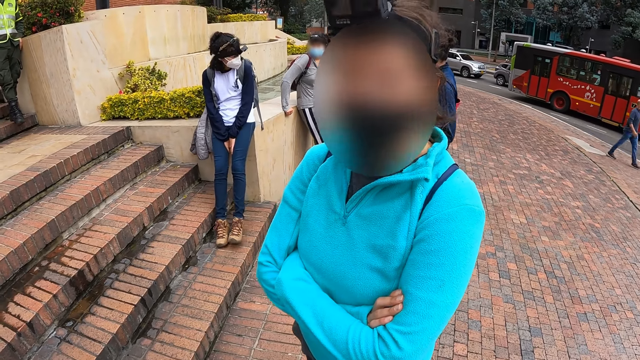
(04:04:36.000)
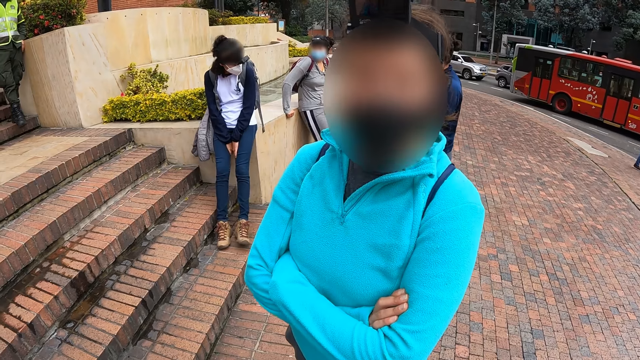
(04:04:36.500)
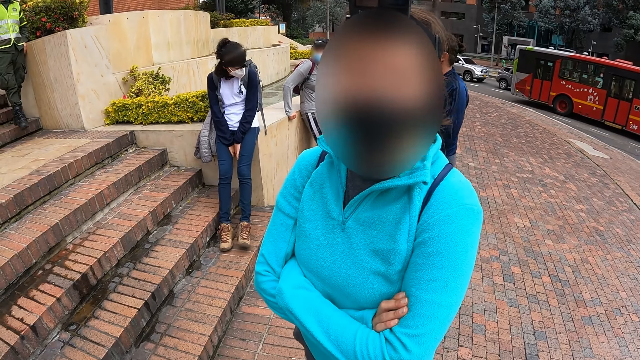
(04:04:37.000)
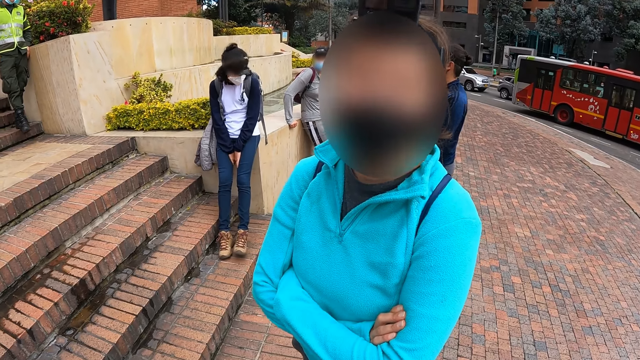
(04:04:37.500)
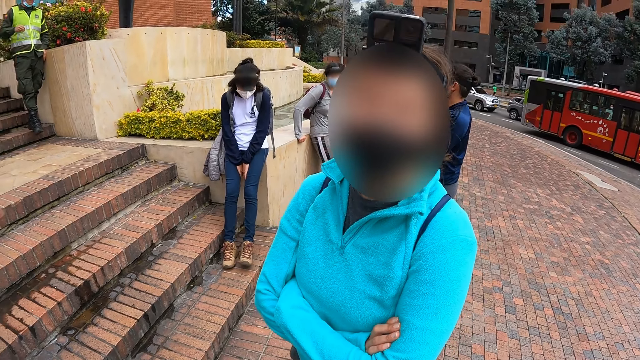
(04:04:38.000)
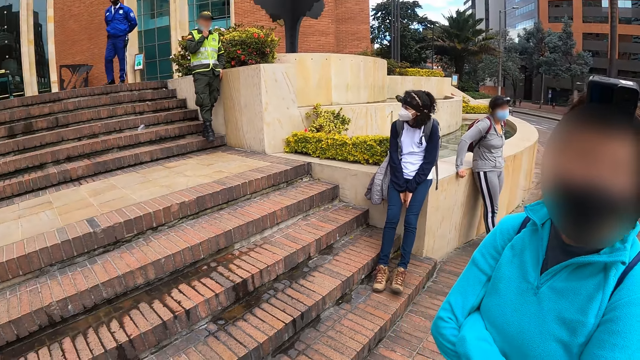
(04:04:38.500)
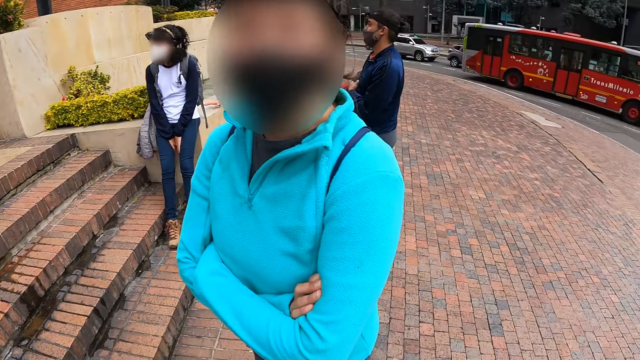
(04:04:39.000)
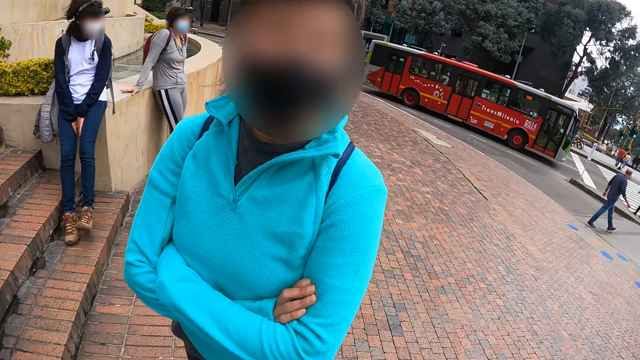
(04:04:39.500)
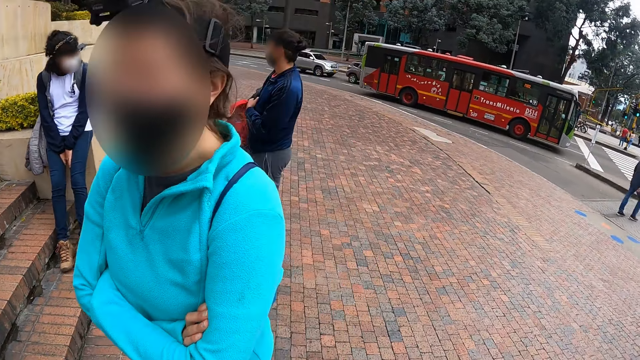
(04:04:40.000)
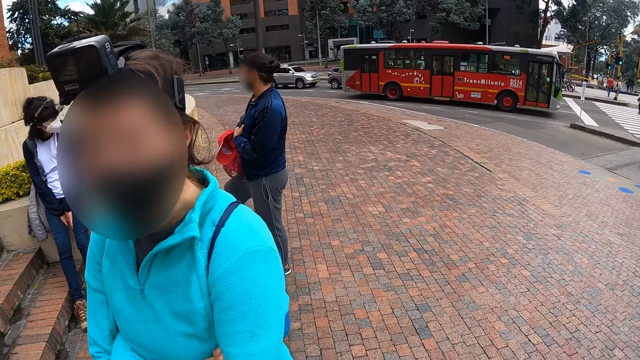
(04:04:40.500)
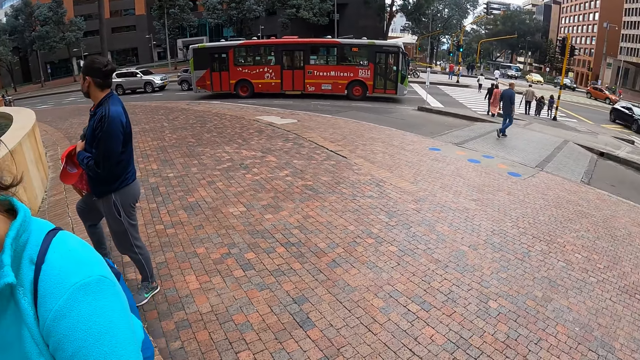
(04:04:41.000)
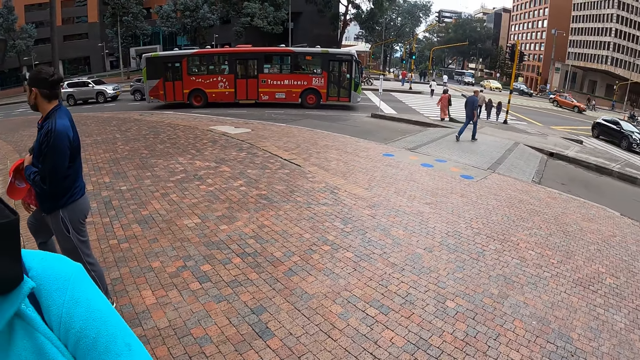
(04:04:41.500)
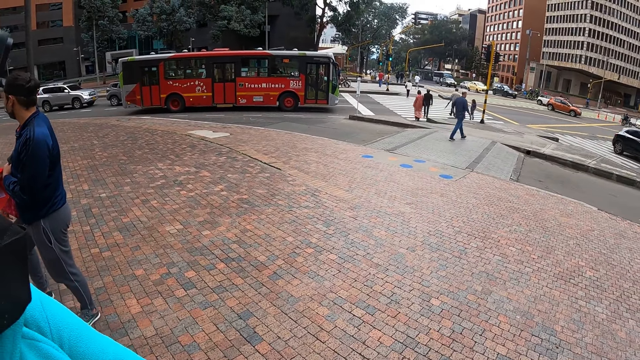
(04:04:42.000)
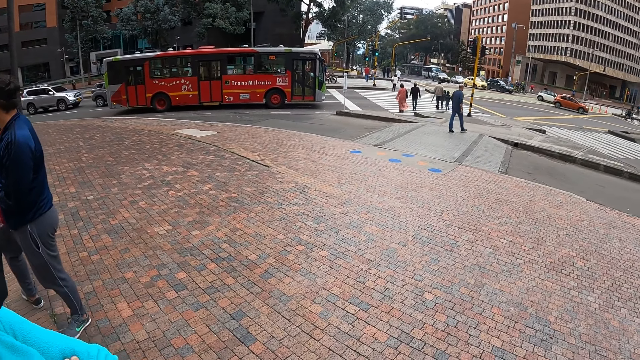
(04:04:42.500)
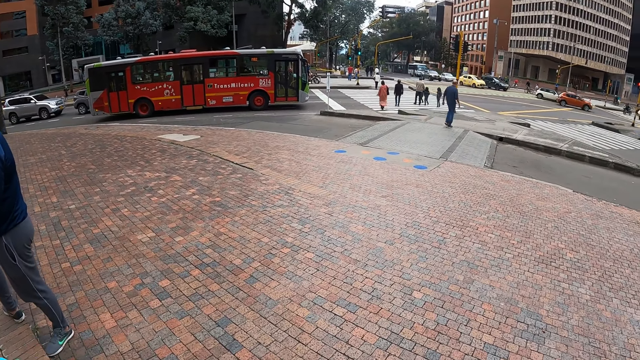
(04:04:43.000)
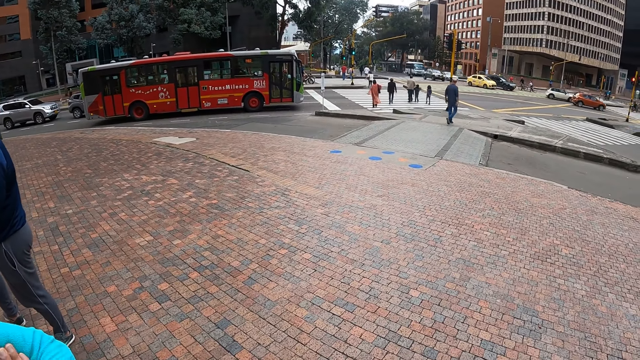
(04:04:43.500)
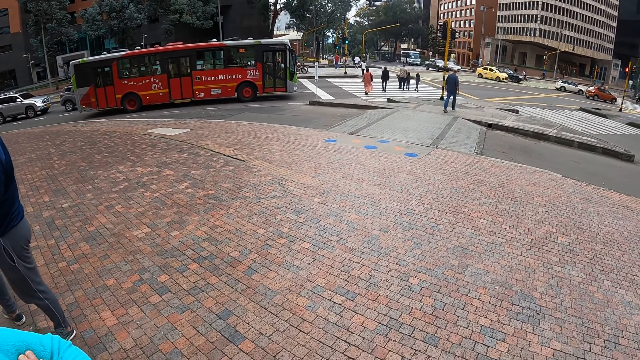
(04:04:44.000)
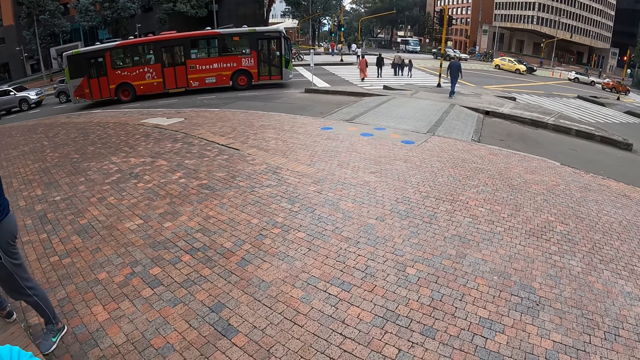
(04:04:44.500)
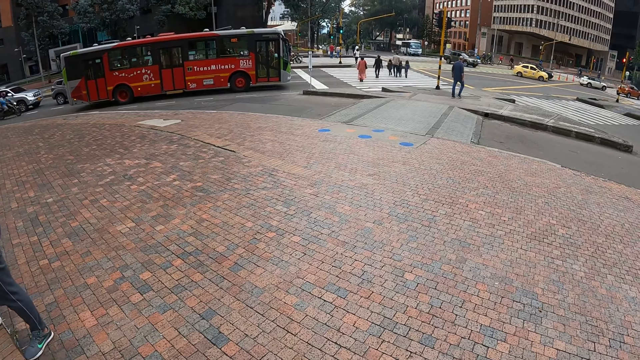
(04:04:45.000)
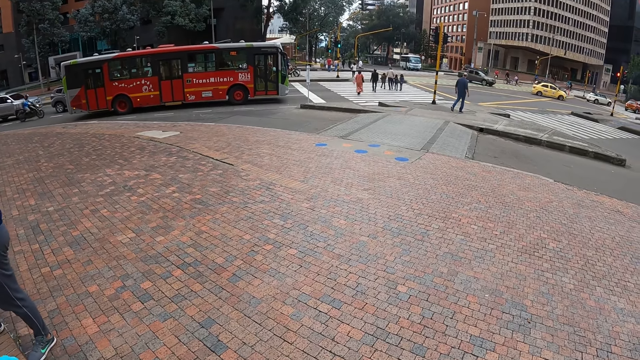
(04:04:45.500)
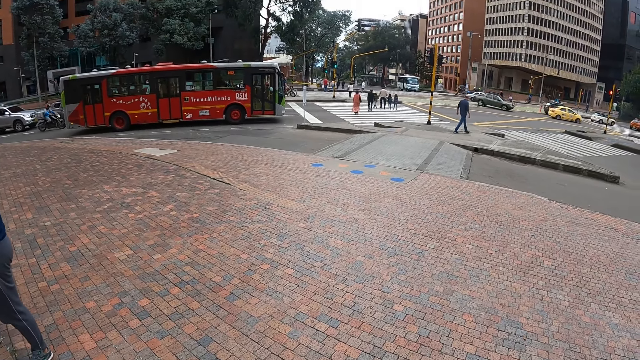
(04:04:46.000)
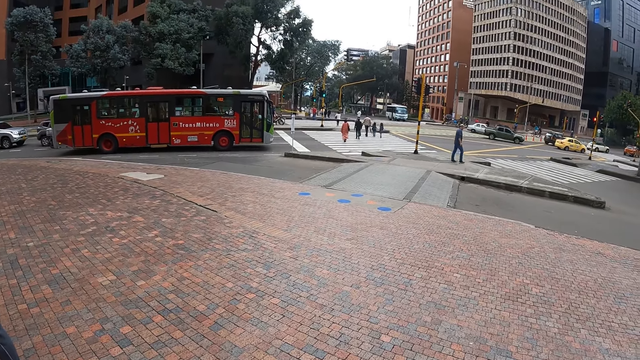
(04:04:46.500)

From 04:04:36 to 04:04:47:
The camera wearer looks around.

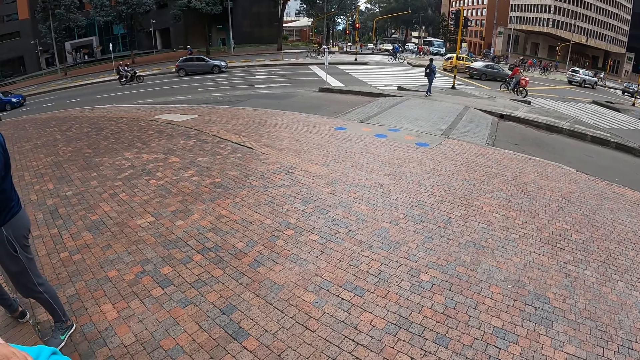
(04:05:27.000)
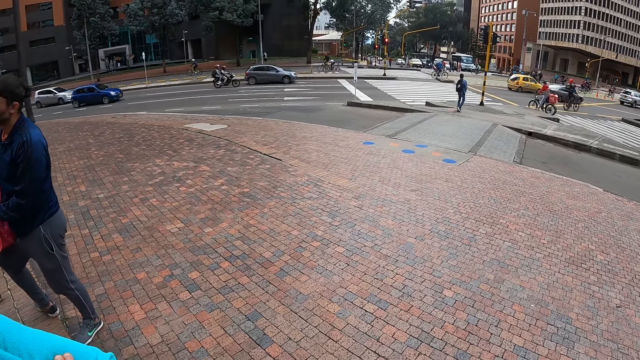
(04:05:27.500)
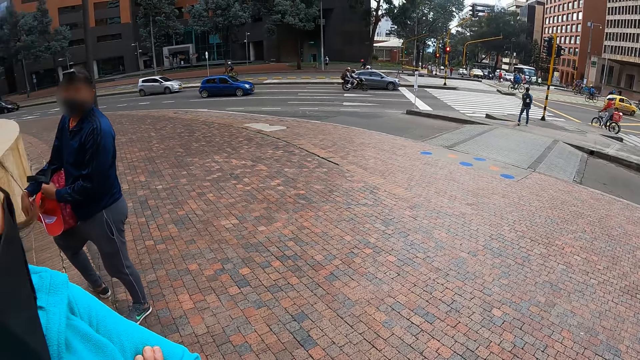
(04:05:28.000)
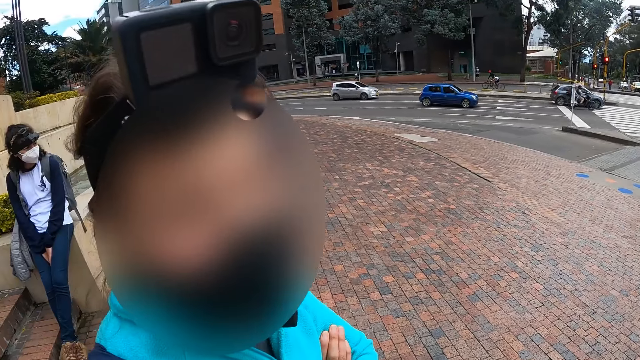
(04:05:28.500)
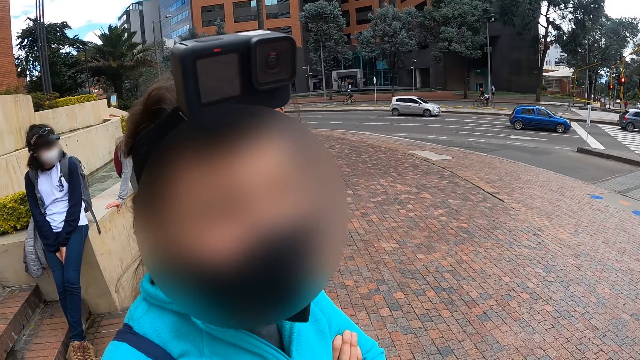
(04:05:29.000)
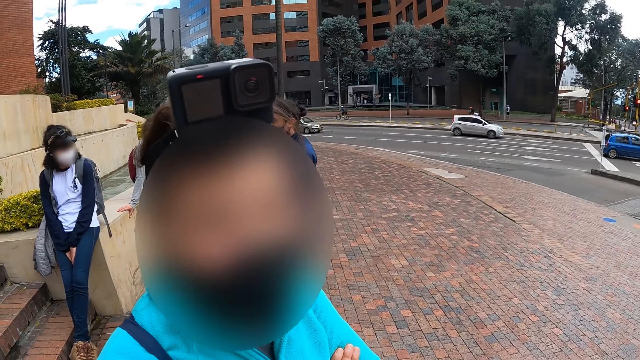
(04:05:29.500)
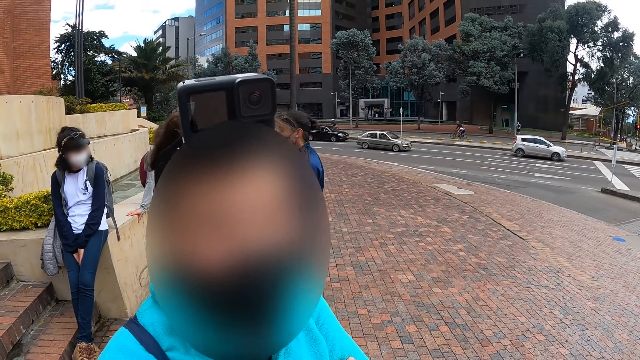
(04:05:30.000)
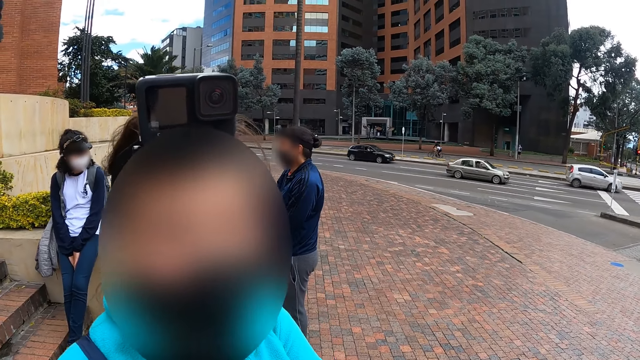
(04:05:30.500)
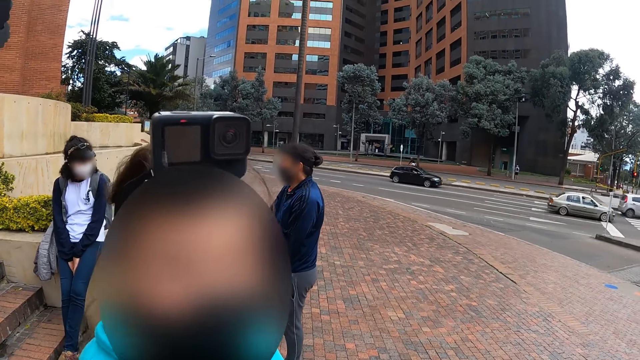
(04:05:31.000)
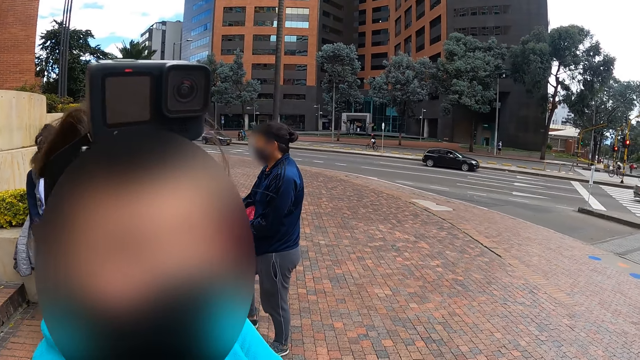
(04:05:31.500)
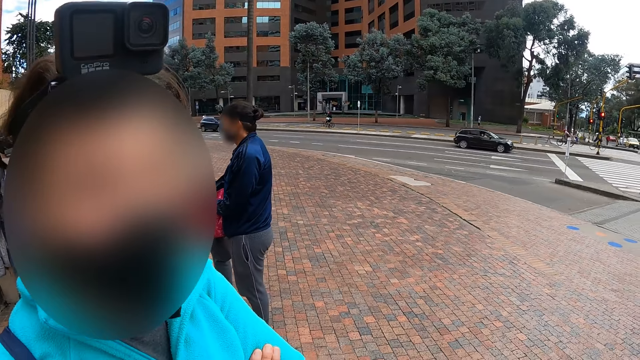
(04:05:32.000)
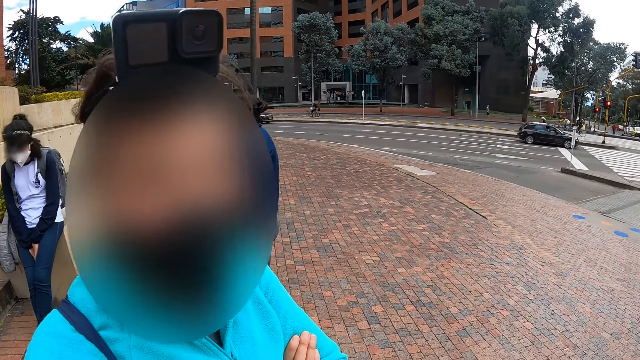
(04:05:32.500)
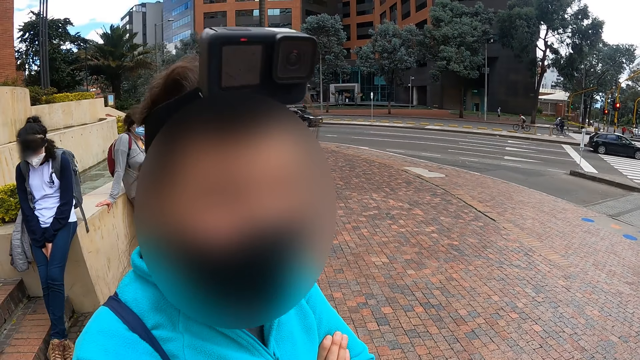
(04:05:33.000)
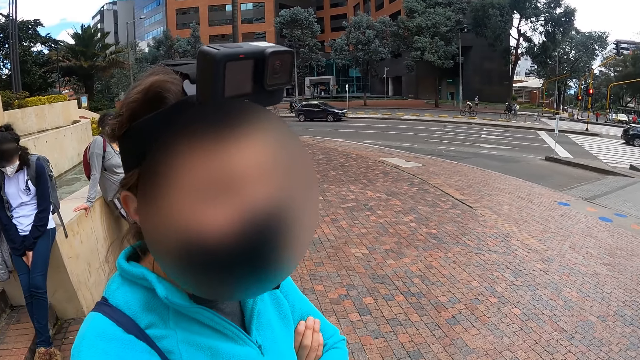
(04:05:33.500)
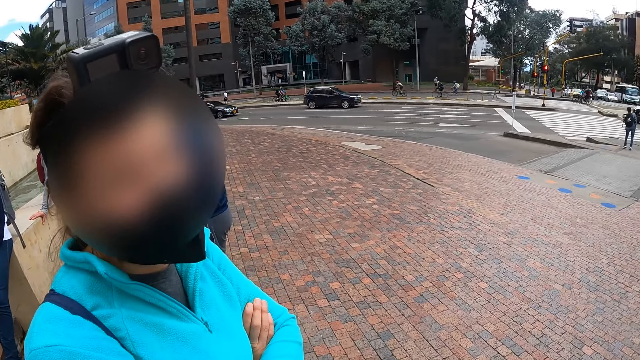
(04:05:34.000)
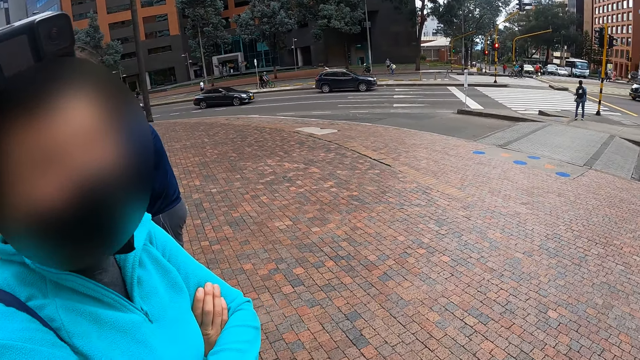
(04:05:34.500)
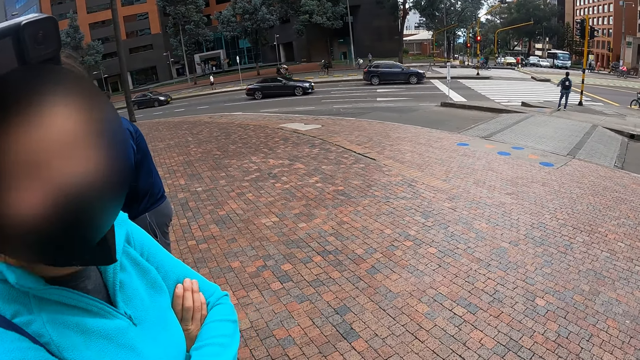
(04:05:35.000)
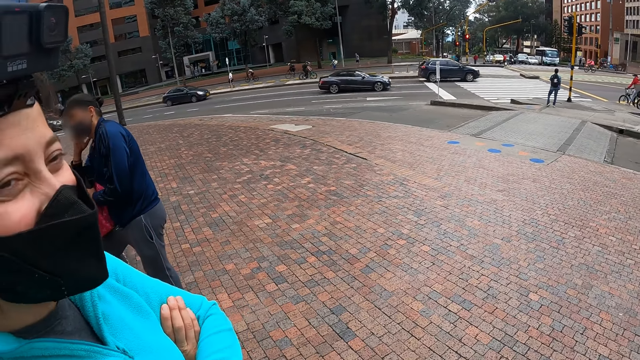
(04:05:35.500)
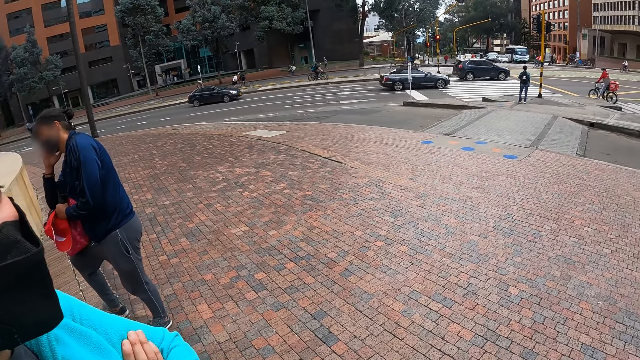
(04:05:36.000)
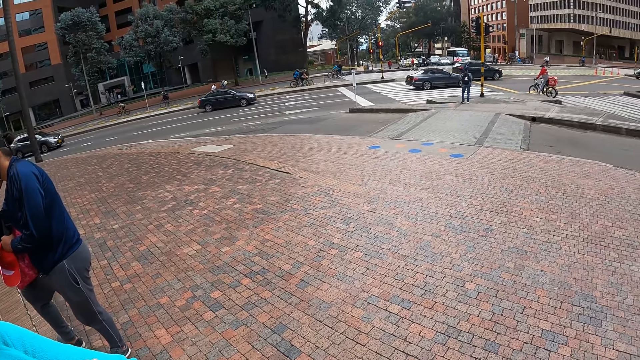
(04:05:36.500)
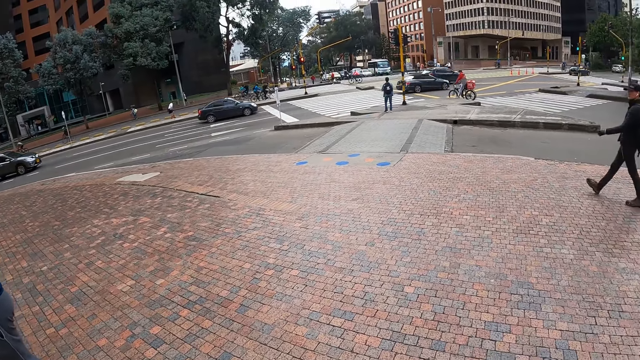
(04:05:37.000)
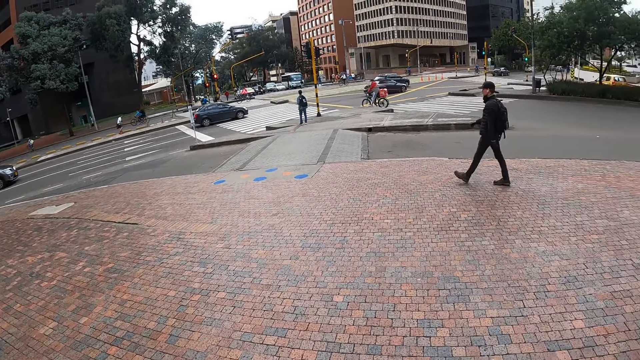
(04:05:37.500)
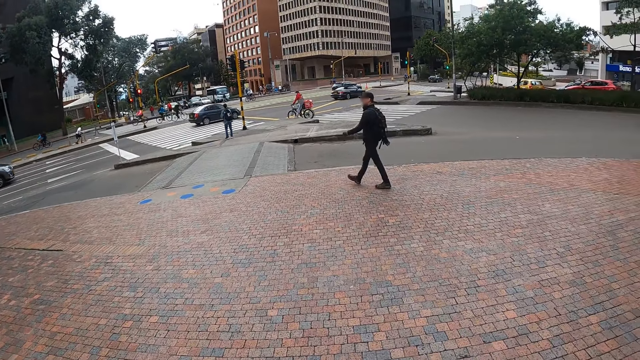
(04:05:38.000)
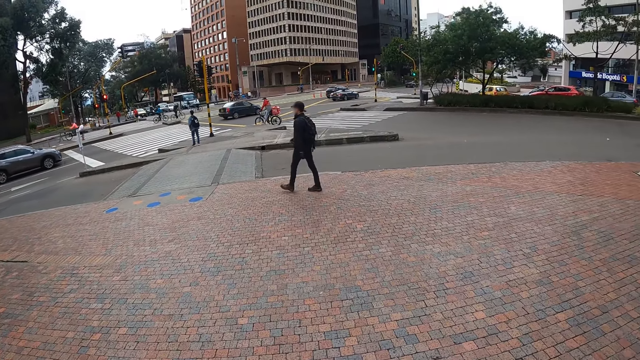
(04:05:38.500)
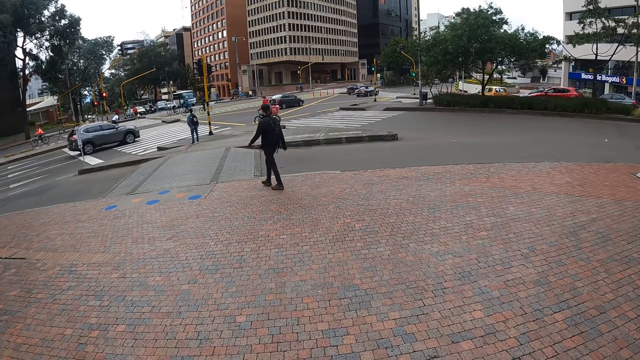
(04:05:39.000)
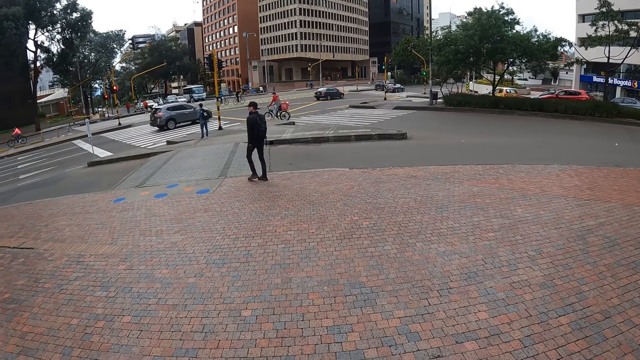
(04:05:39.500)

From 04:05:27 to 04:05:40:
The camera wearer talks to a person. They look around.
